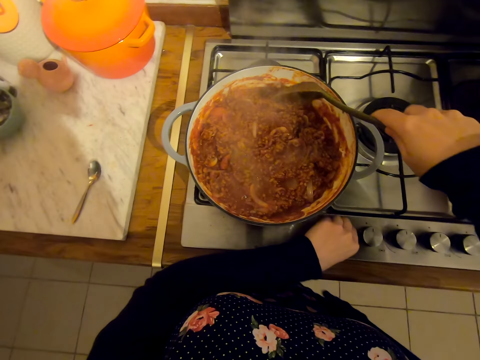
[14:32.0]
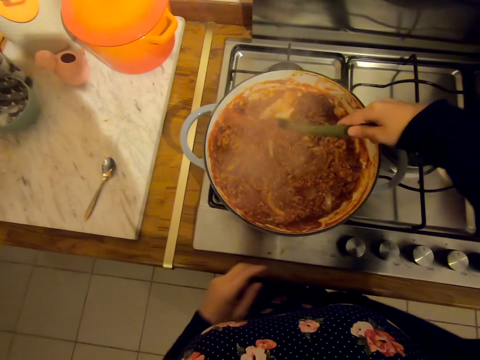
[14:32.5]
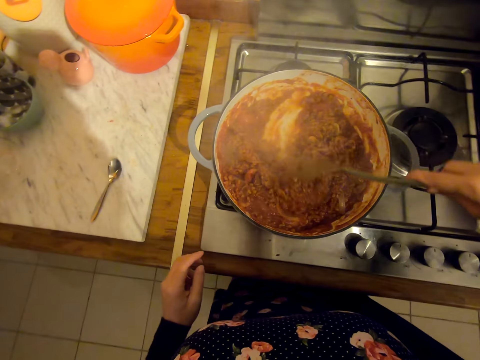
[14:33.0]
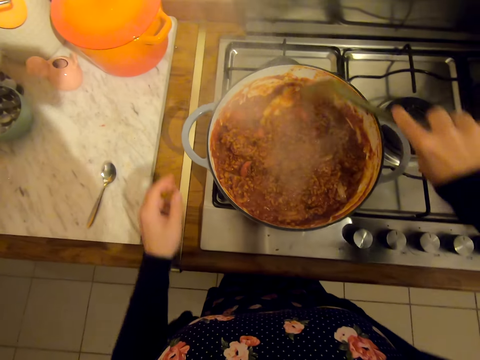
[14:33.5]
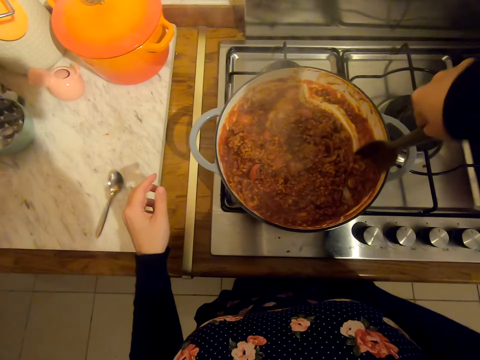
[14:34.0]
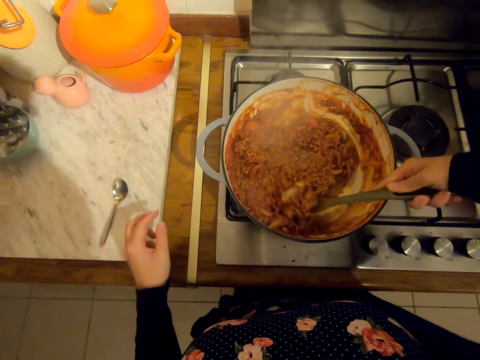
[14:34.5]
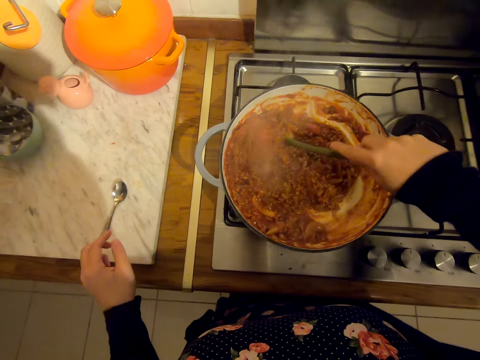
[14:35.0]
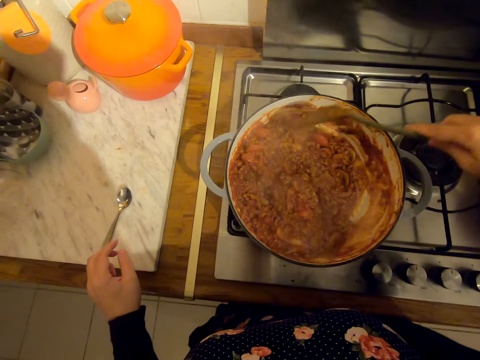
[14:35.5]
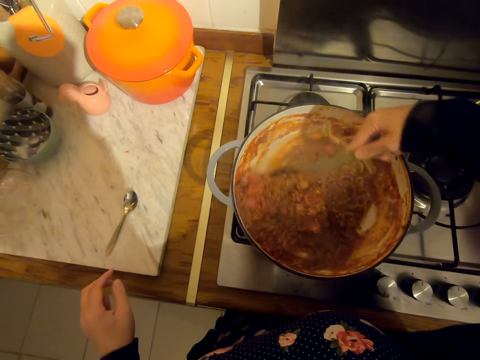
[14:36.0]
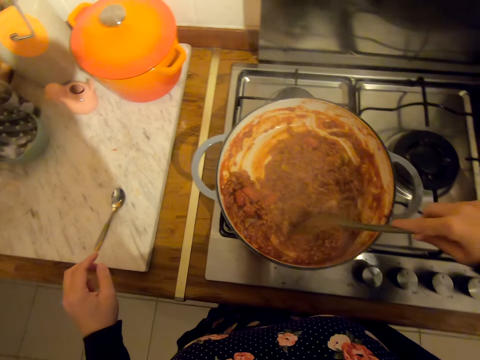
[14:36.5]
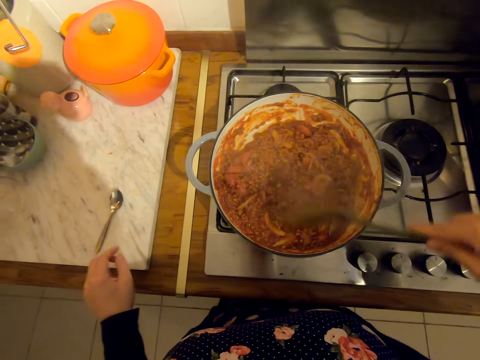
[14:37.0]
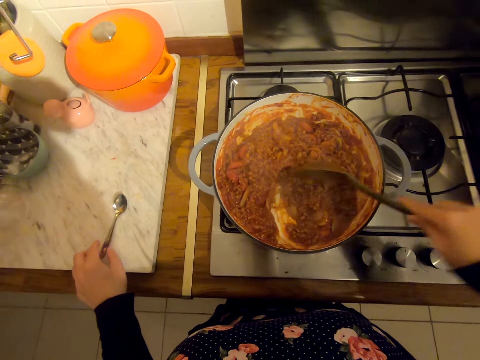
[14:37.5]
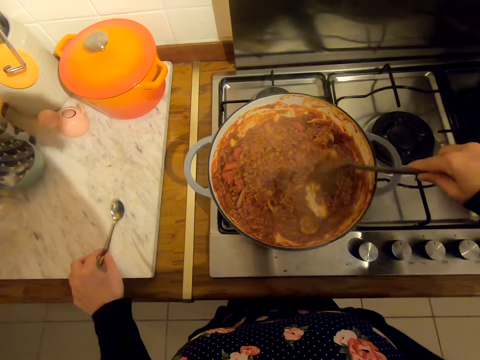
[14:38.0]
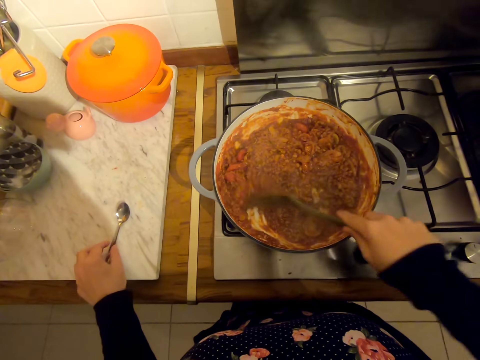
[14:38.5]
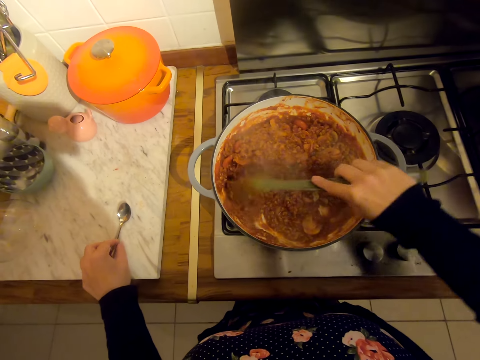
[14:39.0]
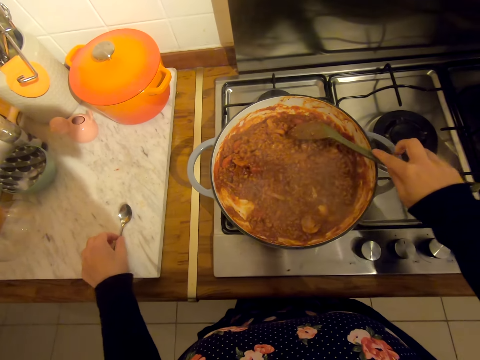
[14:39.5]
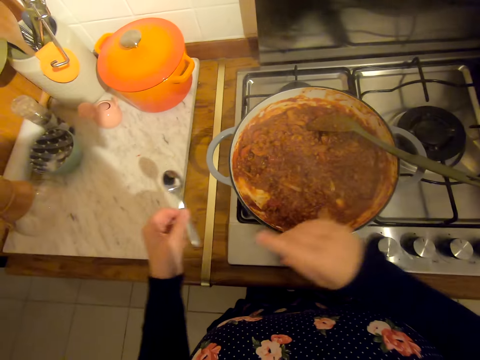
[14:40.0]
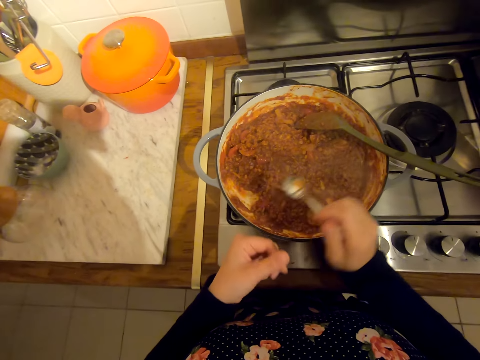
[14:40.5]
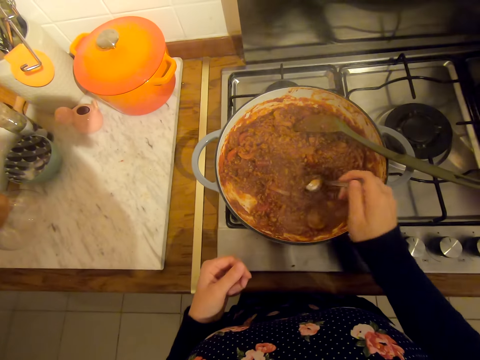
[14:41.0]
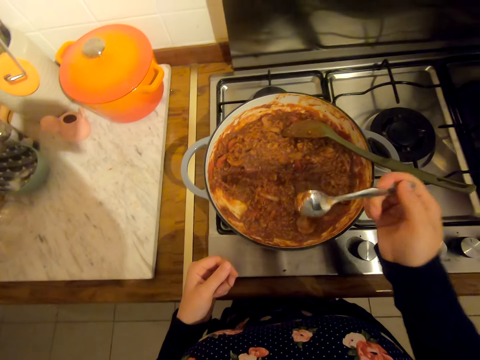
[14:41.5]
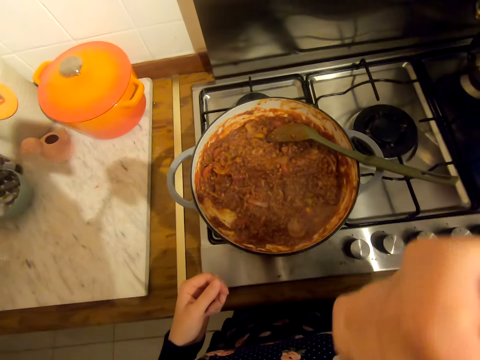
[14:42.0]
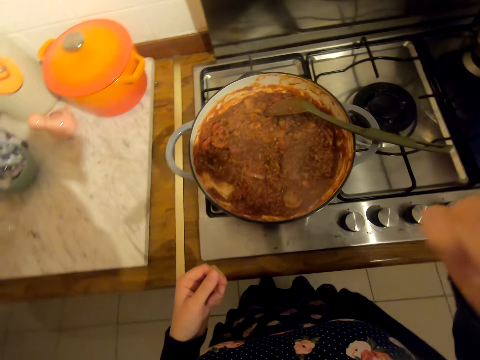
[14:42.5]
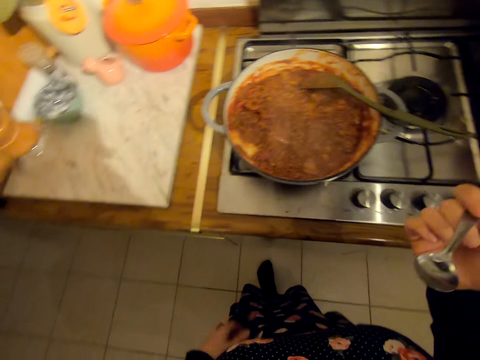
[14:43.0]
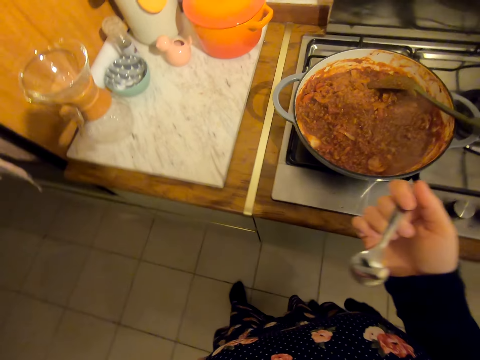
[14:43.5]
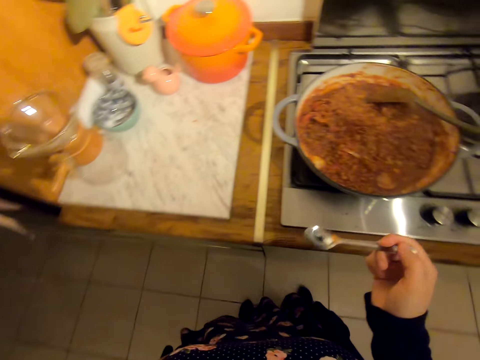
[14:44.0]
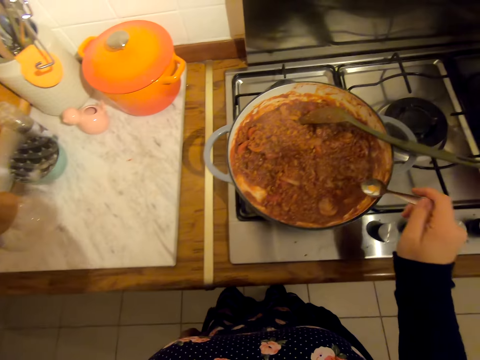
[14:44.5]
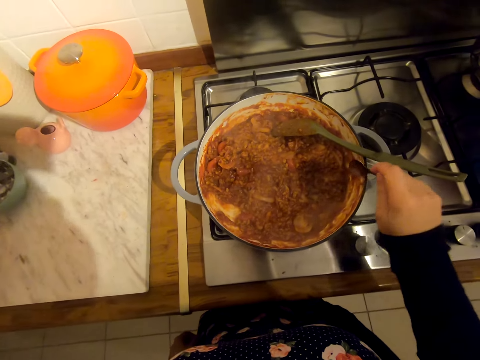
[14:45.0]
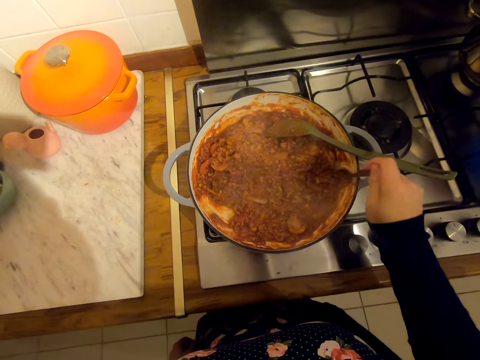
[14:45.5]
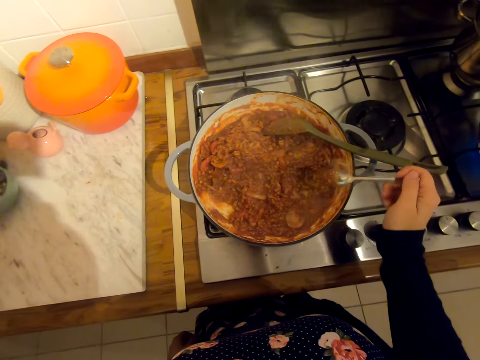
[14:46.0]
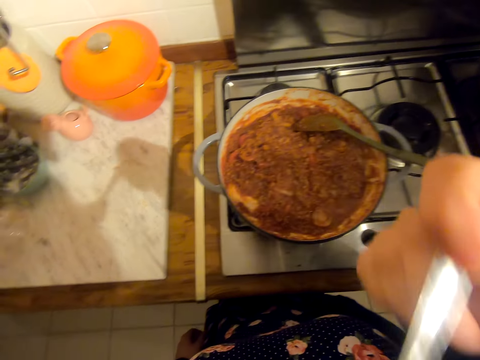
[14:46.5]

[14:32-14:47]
The camera wearer picks up a spoon from a pot. They switch off the electric cooker. They stir the food with a serving spoon. They pick up a small steel spoon on the countertop. They scoop the food with the steel spoon. They taste the food with the steel spoon from the pot. They taste the food from the pot again.

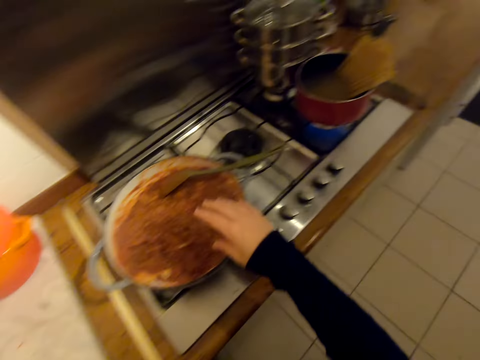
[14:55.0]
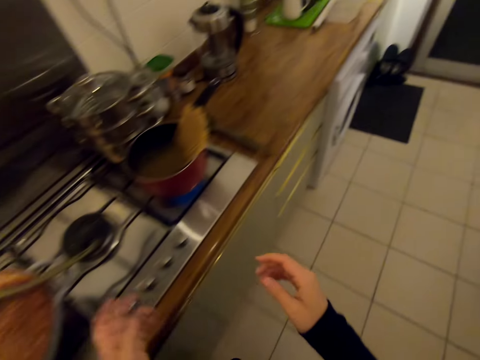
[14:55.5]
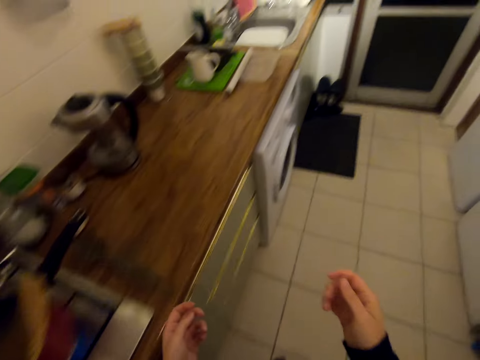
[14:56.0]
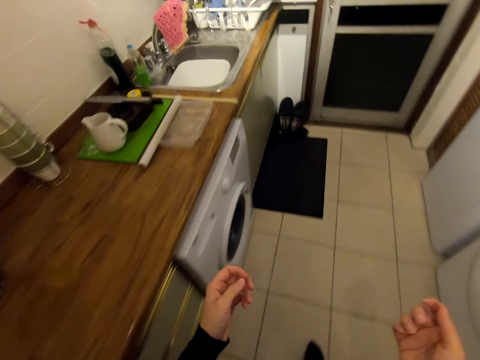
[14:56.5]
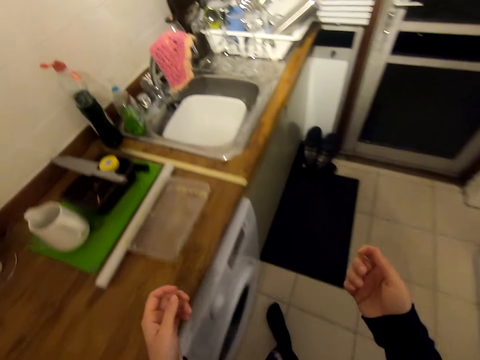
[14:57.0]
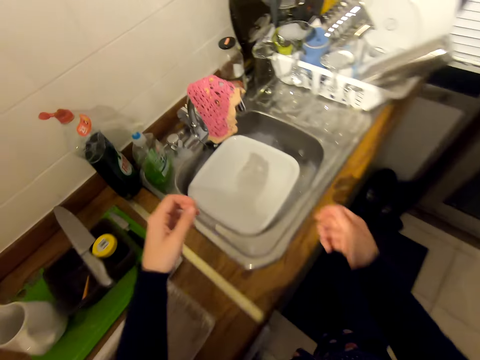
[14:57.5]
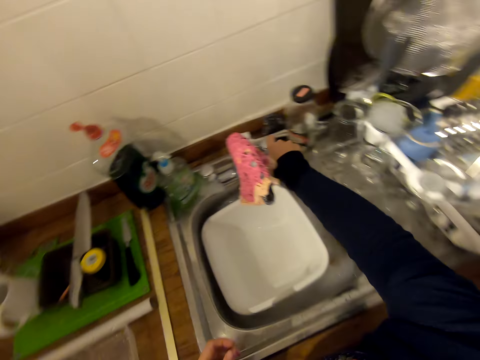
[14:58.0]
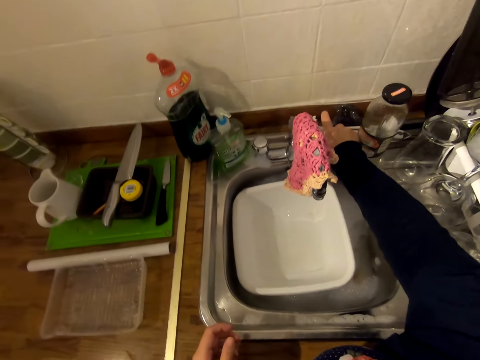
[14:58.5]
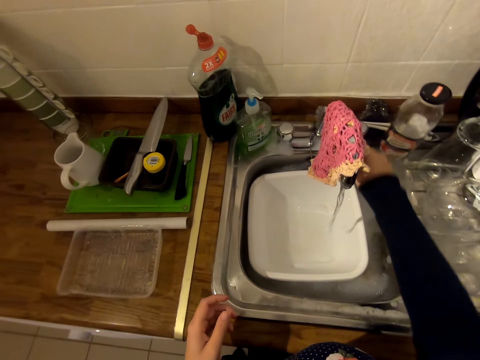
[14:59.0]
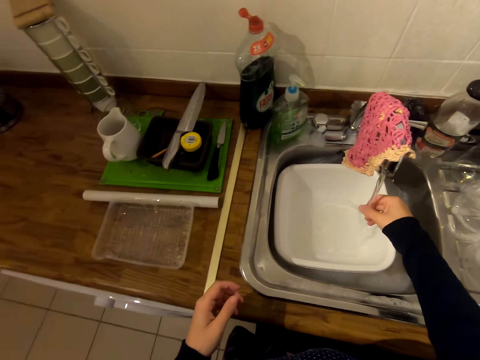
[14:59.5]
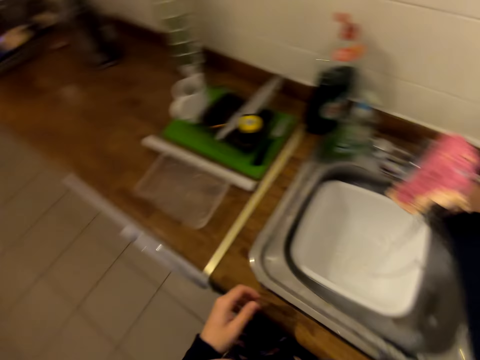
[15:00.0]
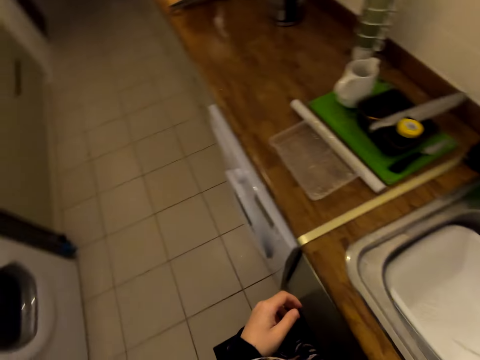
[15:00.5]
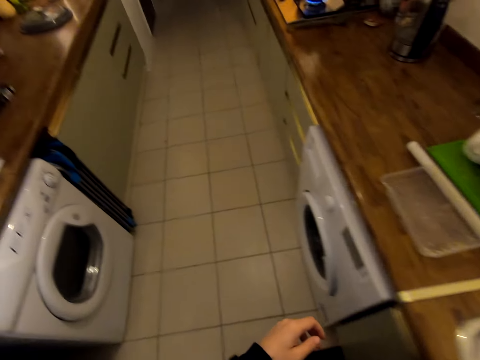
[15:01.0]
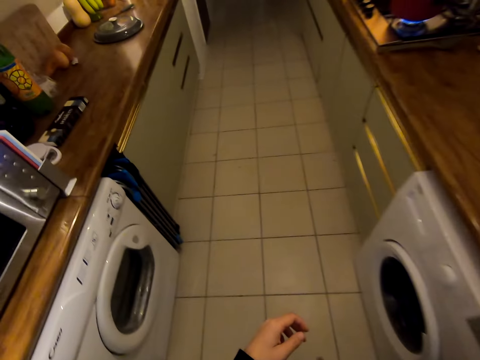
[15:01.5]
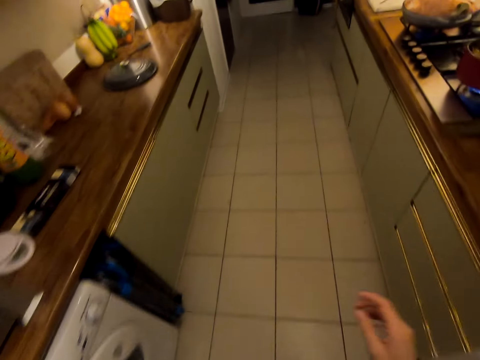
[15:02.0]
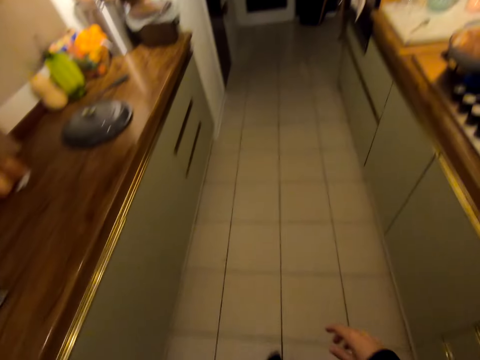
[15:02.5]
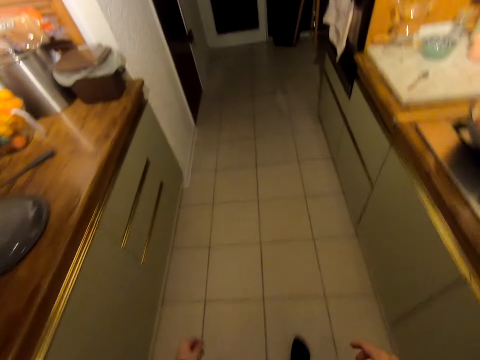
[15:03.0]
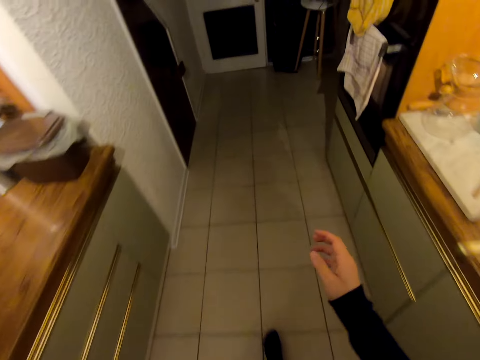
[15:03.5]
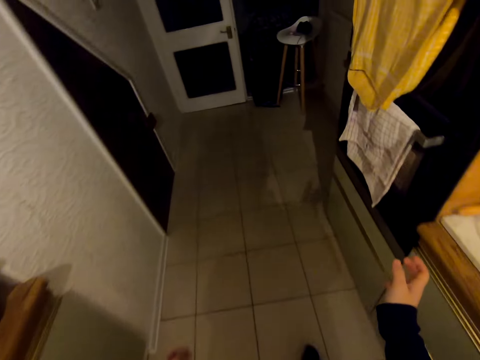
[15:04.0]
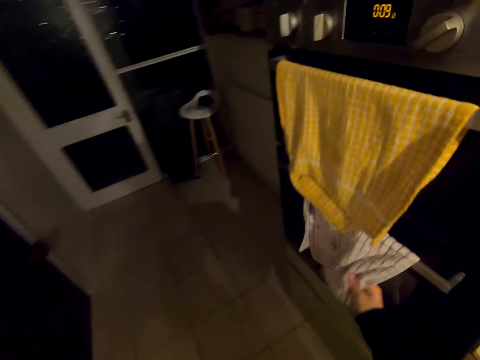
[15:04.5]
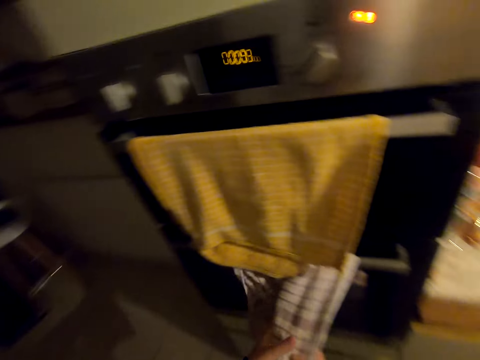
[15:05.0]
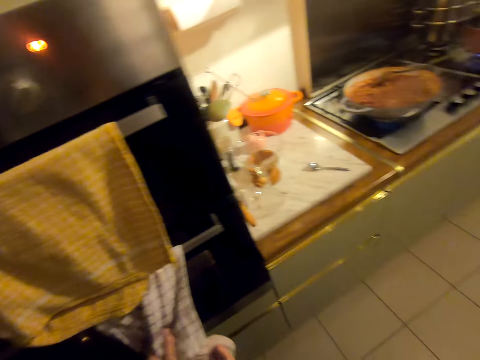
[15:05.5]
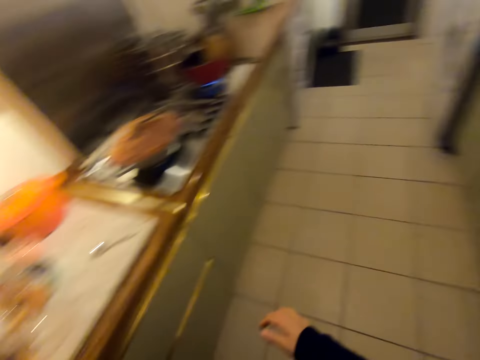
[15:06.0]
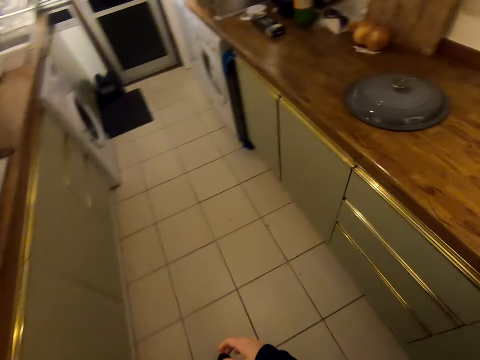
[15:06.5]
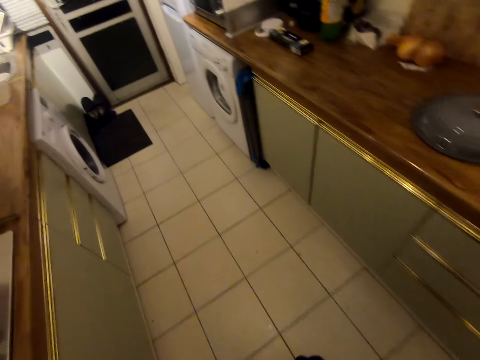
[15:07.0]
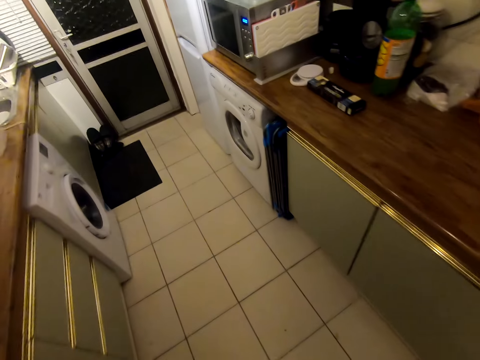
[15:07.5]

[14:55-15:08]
The camera wearer walks on the floor. She opens a tap. She washes her hands in the sink. She walks on the floor. She wipes her hands with a kitchen towel. She walks on the floor.
